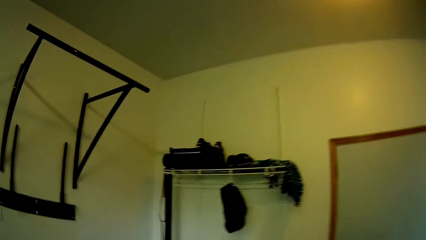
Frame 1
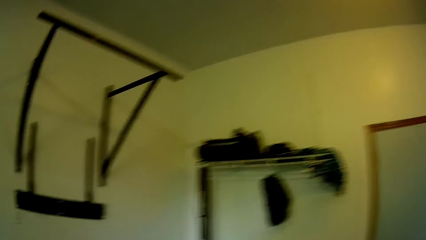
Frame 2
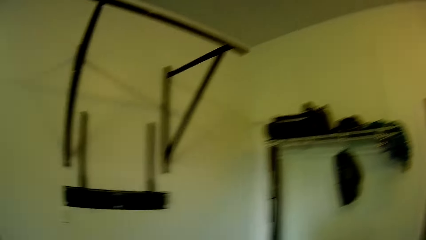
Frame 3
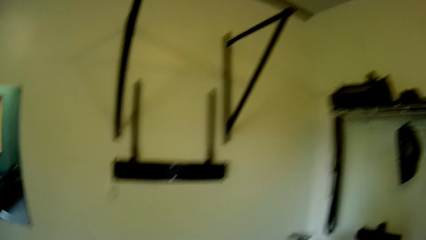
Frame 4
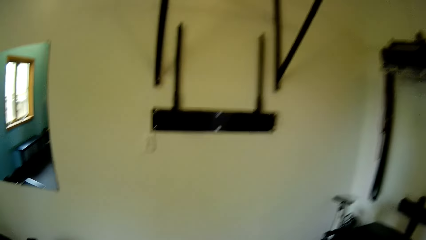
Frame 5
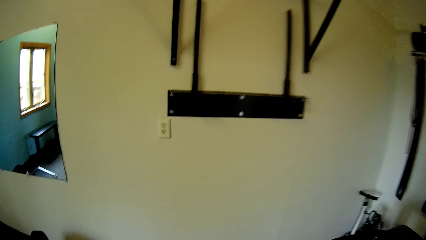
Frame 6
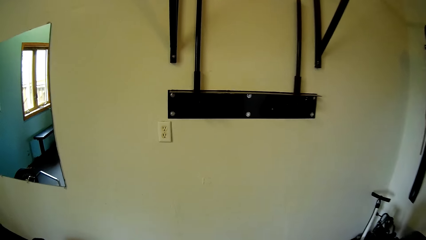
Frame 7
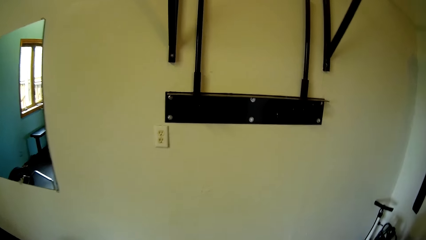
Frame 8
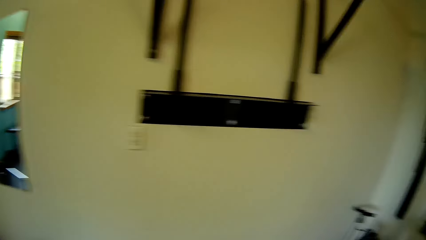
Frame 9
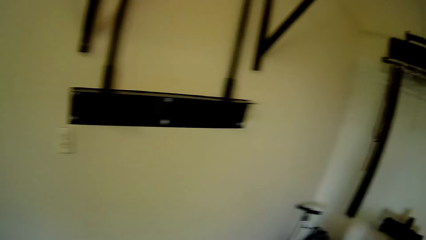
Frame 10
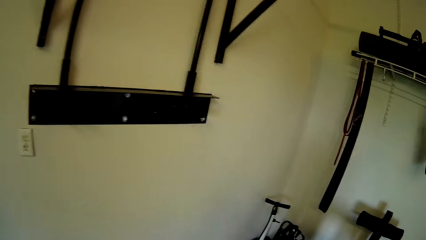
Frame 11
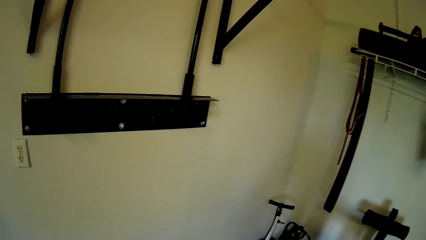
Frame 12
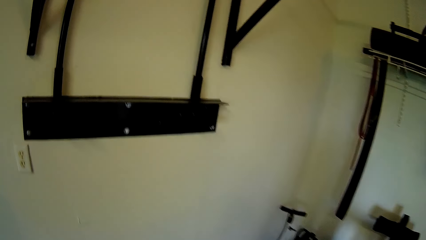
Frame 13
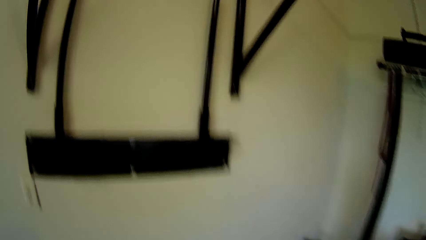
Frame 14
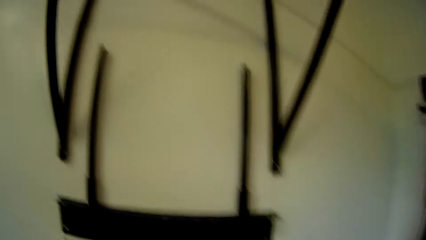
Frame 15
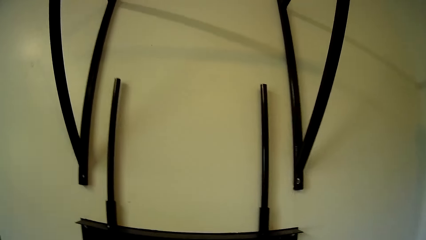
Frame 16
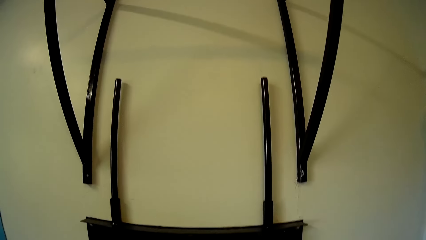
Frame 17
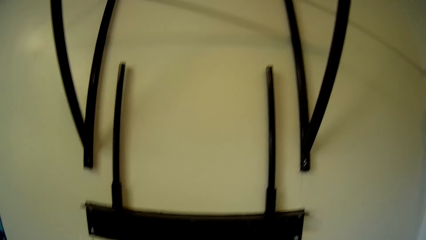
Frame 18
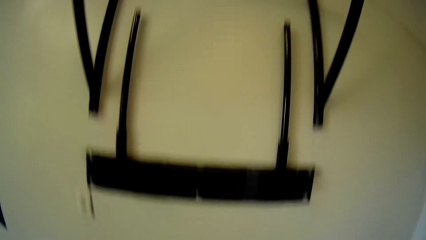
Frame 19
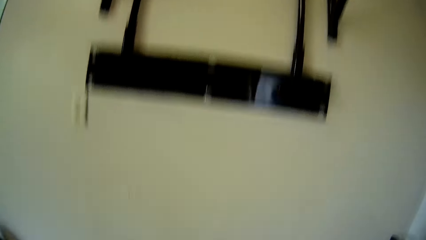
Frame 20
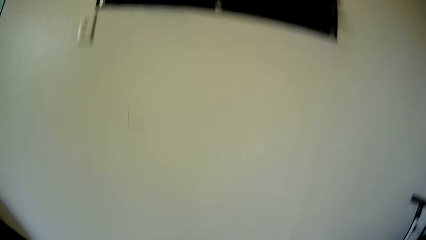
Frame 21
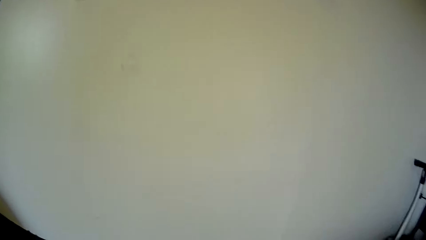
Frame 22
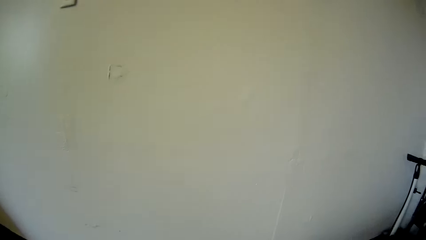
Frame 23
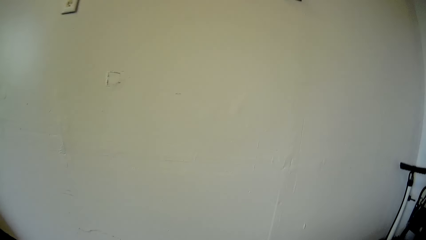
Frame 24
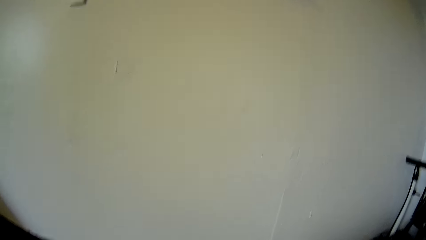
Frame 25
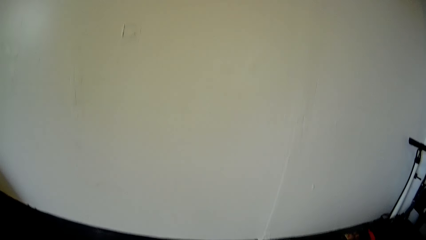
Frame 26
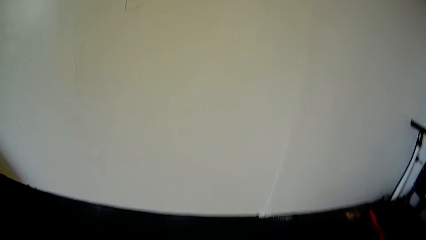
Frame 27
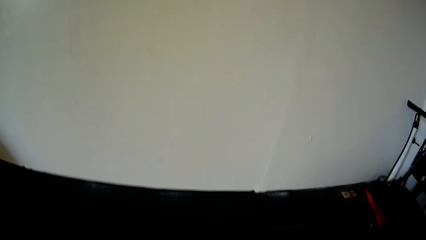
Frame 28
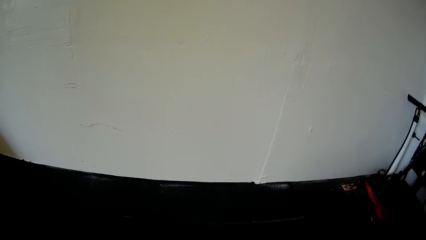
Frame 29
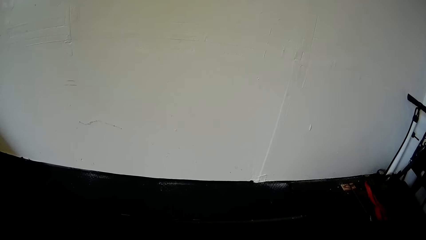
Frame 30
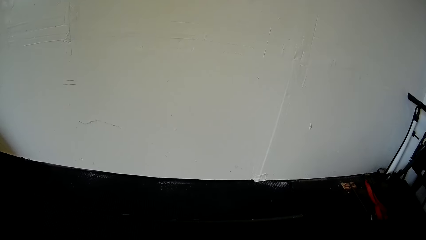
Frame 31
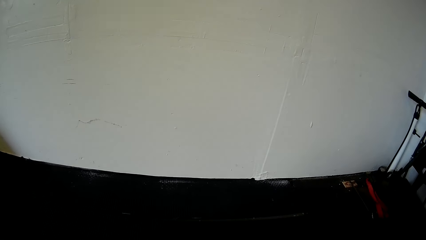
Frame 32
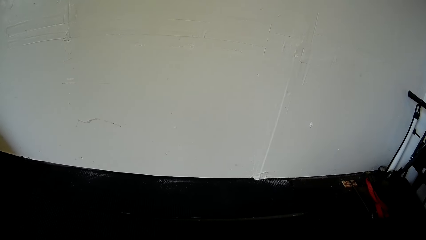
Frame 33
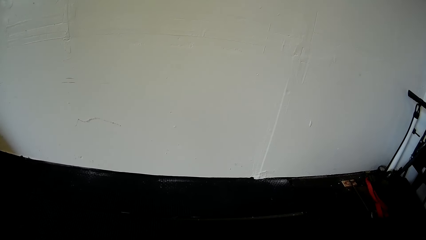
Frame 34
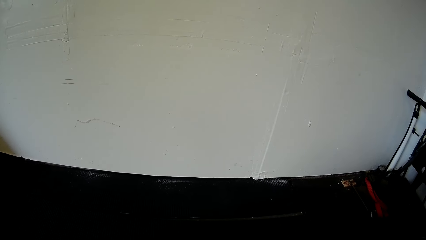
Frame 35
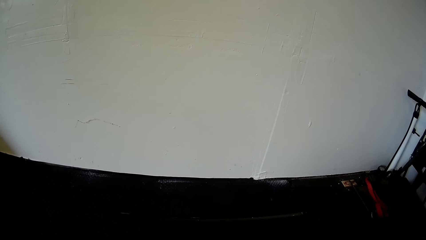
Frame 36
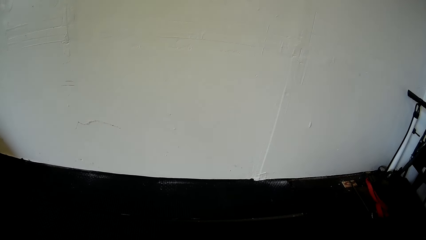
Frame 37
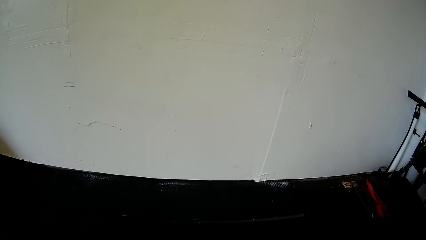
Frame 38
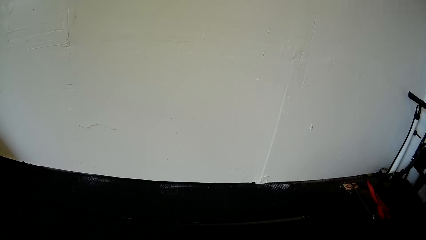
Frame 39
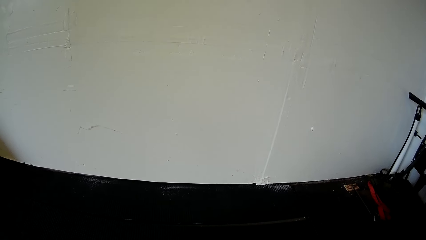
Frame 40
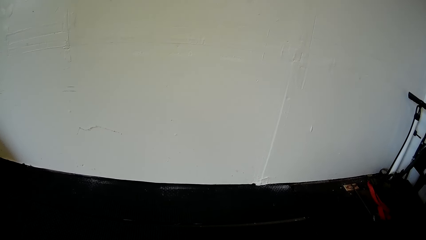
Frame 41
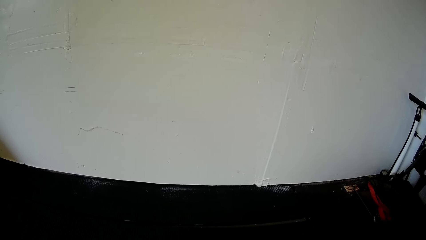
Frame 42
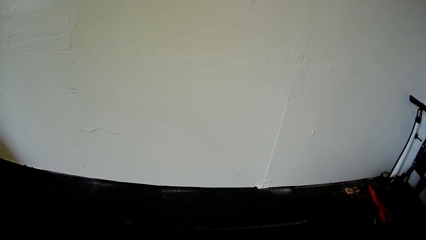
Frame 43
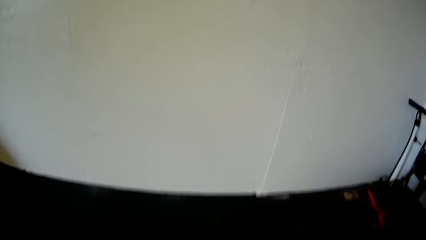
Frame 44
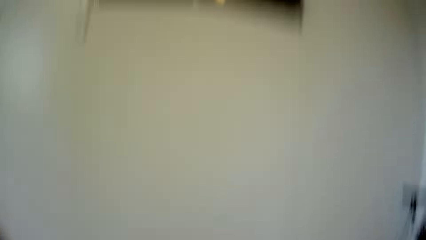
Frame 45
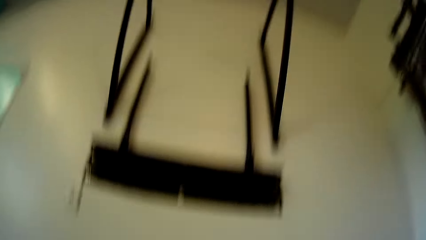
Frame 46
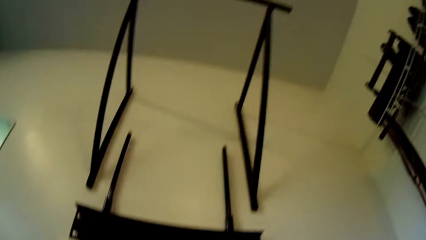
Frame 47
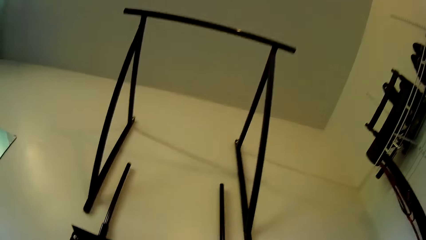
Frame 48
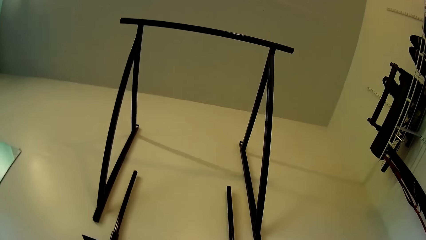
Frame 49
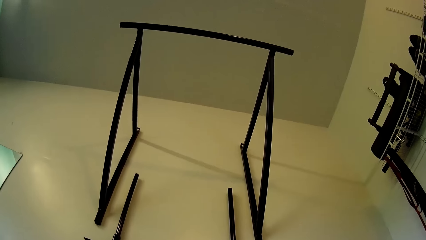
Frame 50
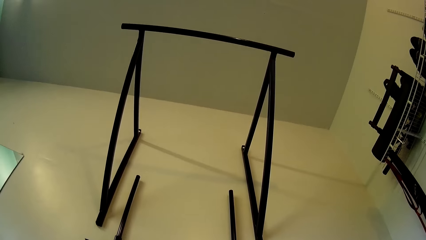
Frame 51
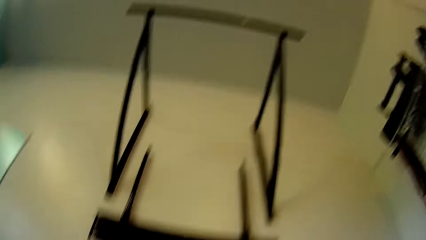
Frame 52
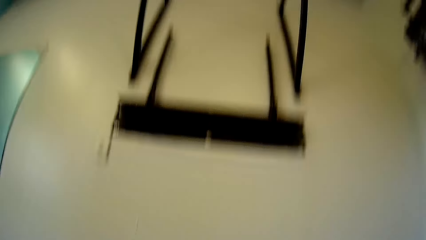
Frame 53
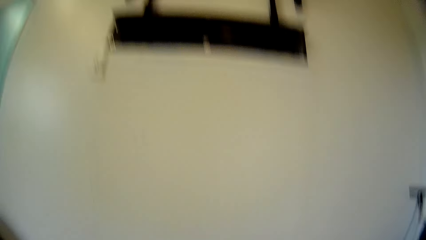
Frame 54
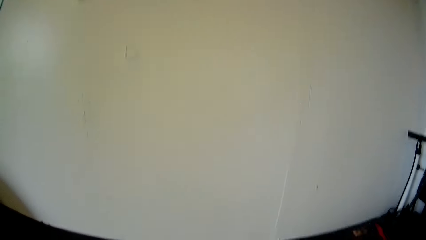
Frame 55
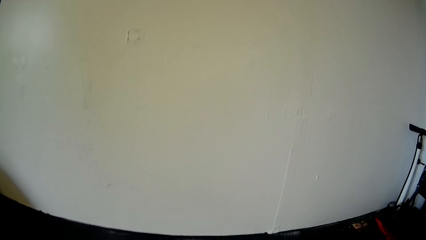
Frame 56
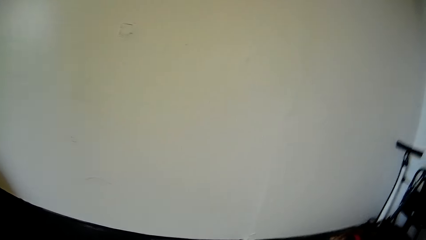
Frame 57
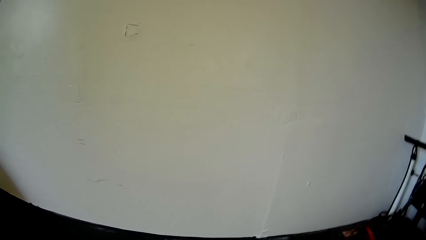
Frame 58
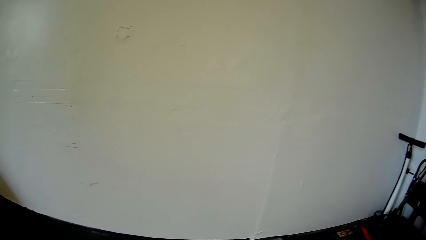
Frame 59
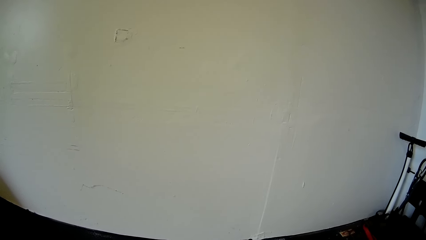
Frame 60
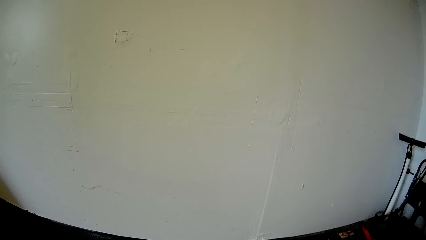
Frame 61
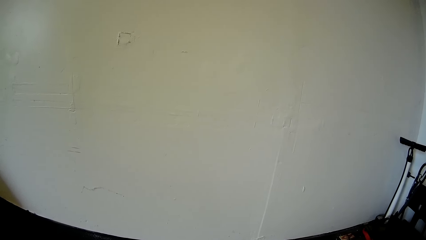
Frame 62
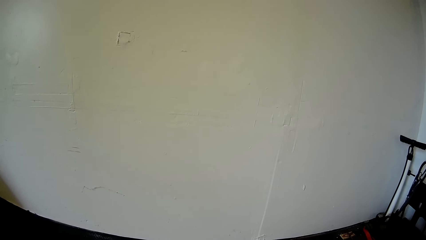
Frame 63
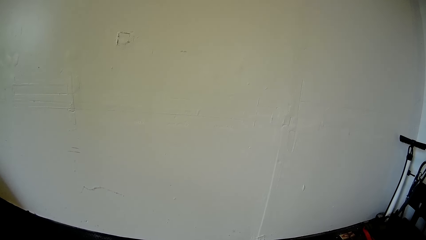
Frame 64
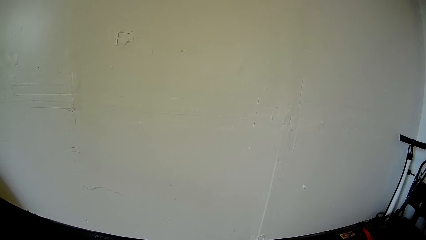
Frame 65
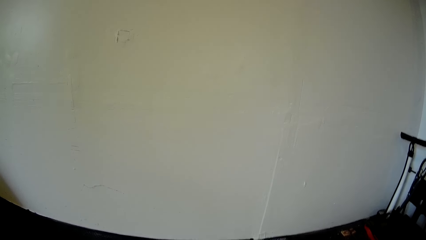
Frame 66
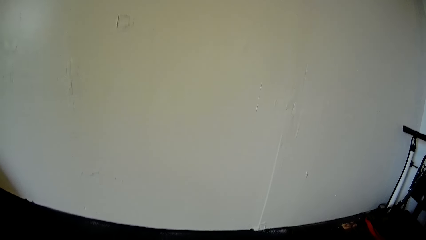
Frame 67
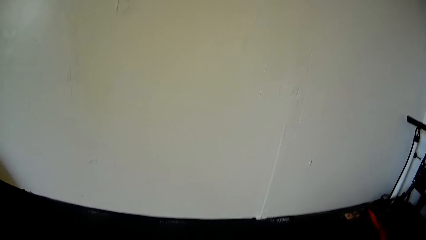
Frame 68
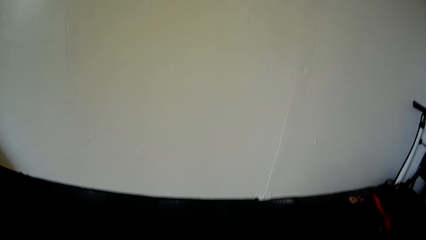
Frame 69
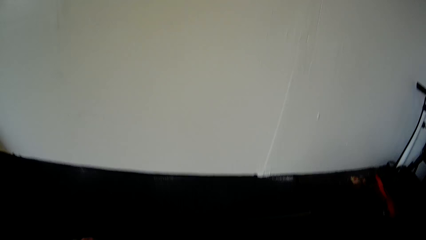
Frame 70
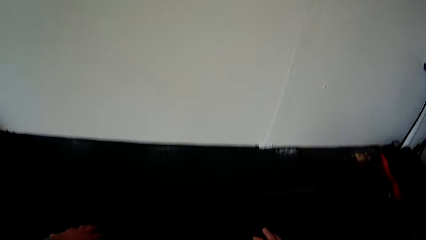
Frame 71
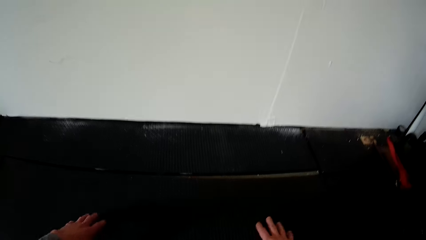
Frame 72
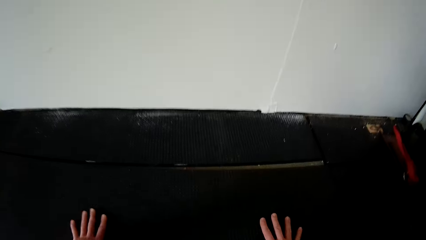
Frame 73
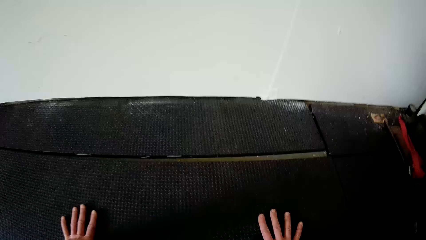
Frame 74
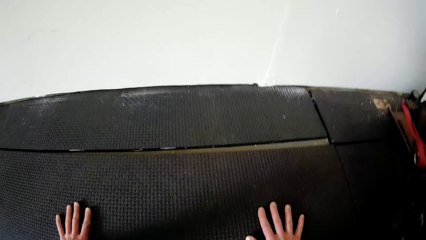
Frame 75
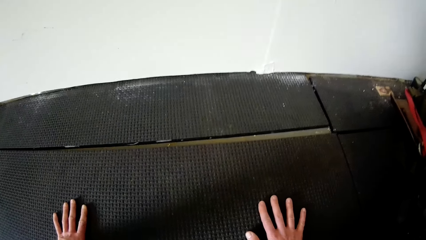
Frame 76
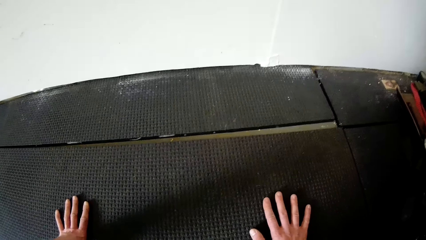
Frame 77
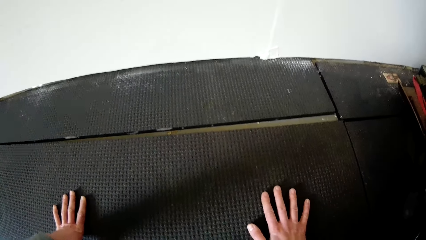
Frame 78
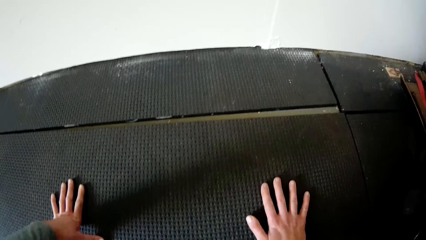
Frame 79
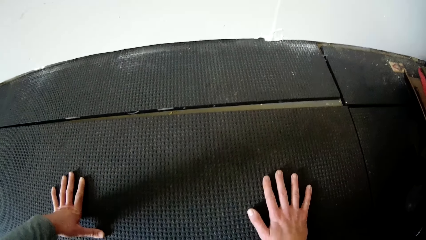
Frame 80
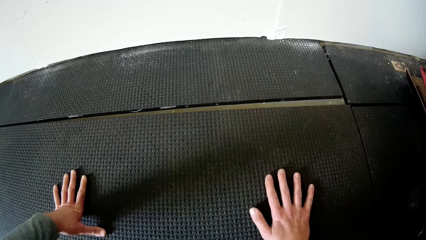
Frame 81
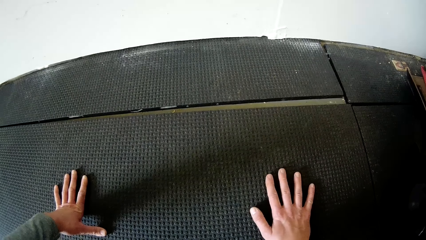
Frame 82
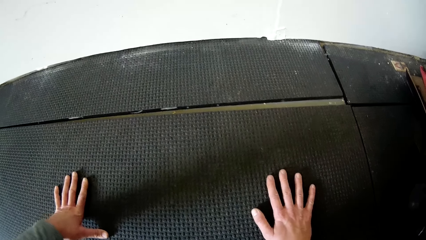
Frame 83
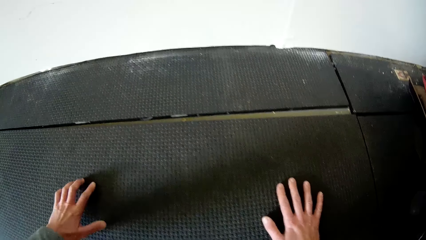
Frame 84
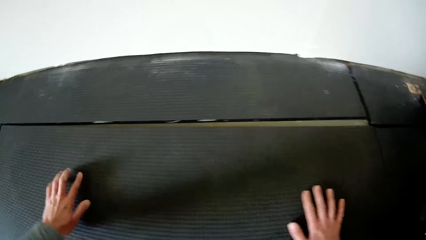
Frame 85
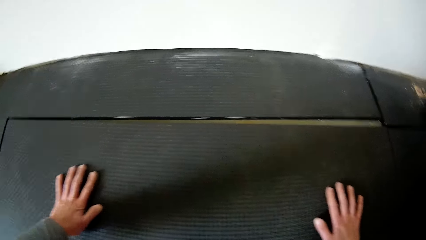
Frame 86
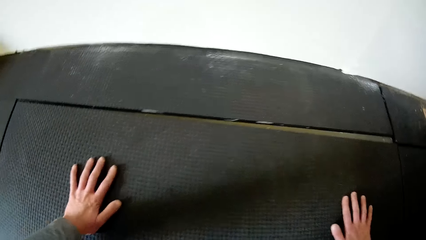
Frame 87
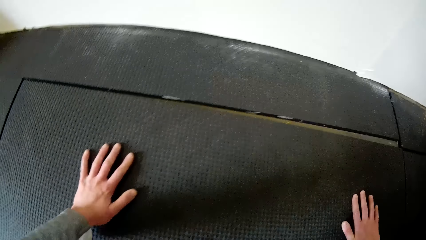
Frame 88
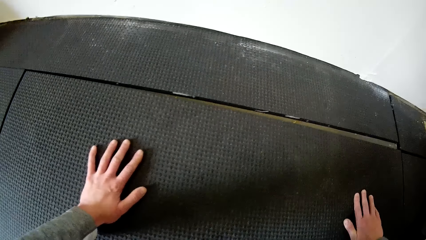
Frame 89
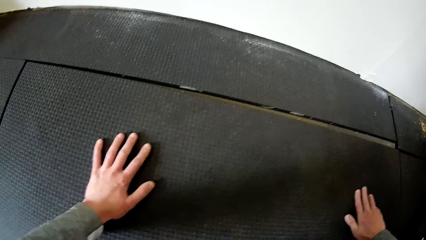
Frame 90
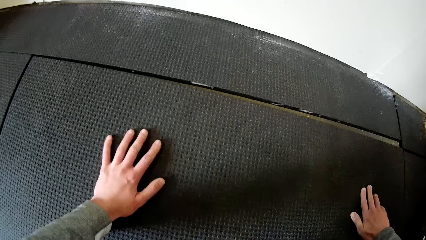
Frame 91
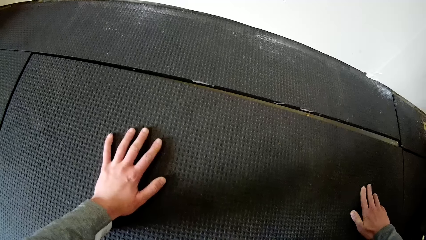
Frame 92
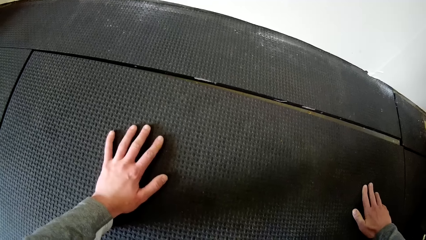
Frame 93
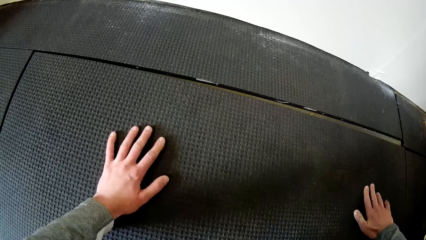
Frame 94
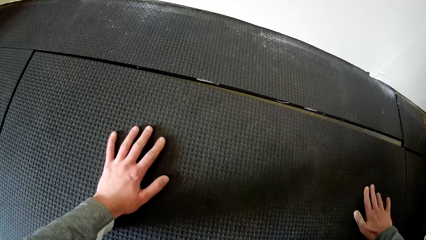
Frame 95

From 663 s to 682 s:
The camera wearer looks around the room. They place both hands on the floor. They stretch and hold the floor.
